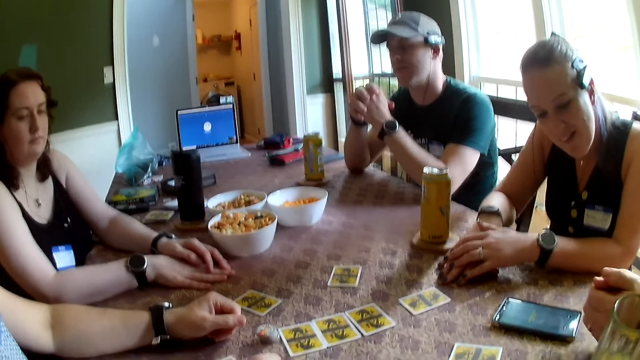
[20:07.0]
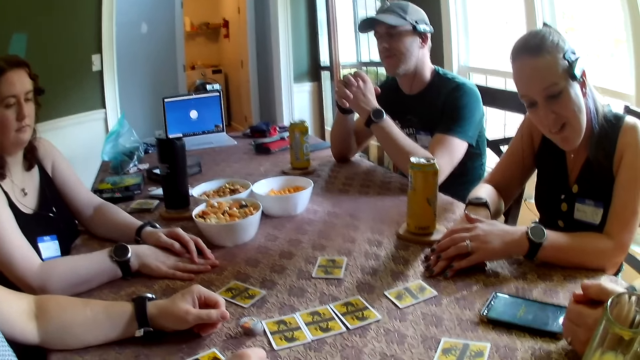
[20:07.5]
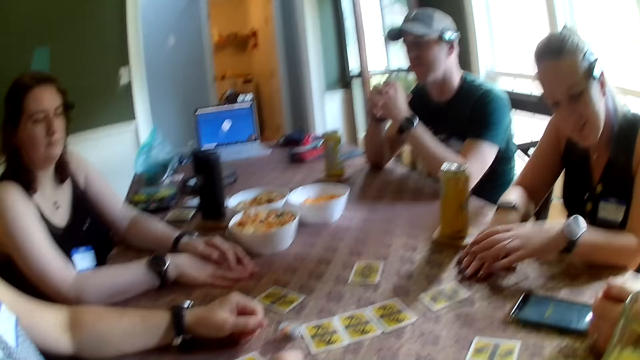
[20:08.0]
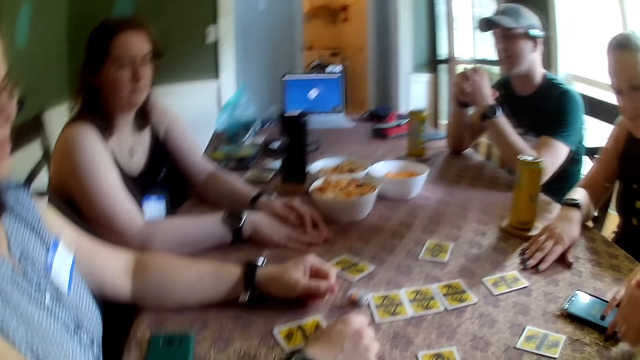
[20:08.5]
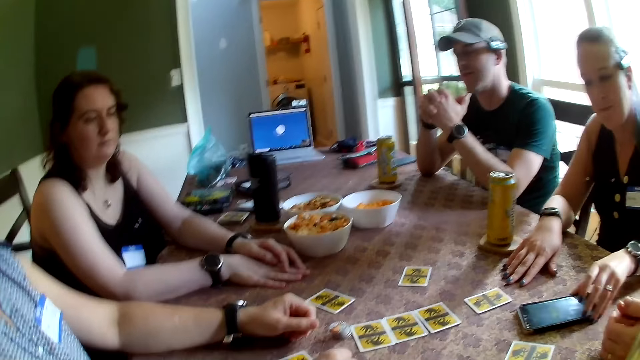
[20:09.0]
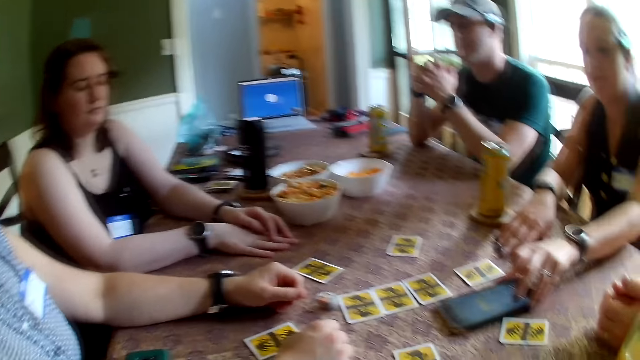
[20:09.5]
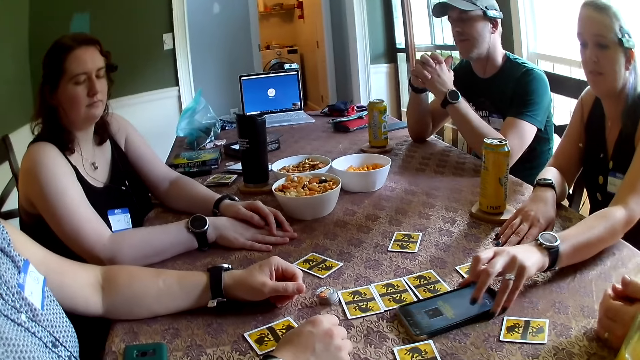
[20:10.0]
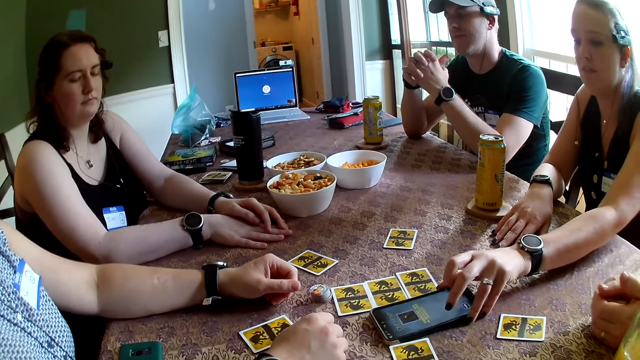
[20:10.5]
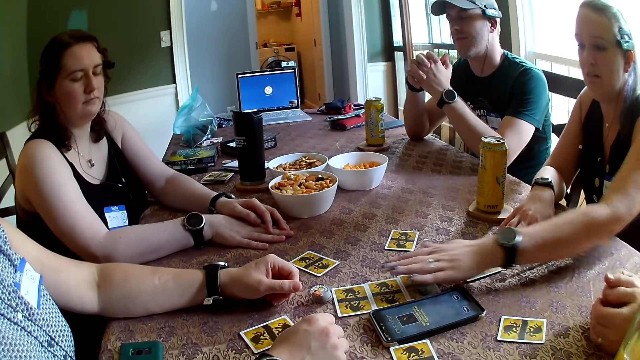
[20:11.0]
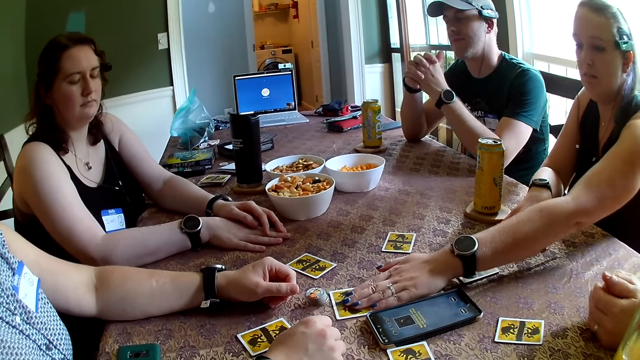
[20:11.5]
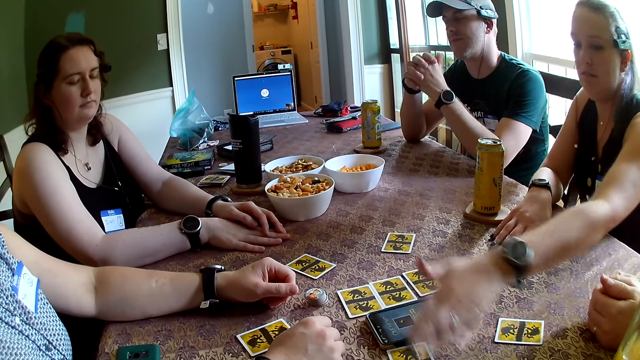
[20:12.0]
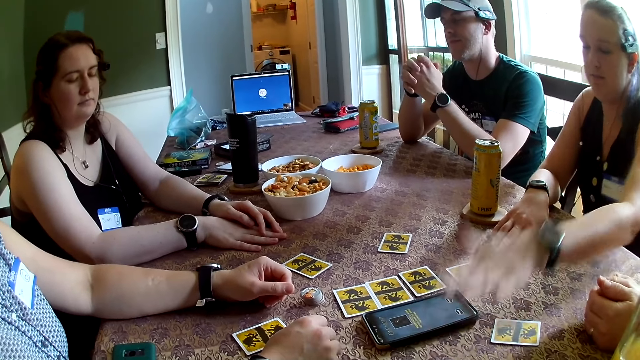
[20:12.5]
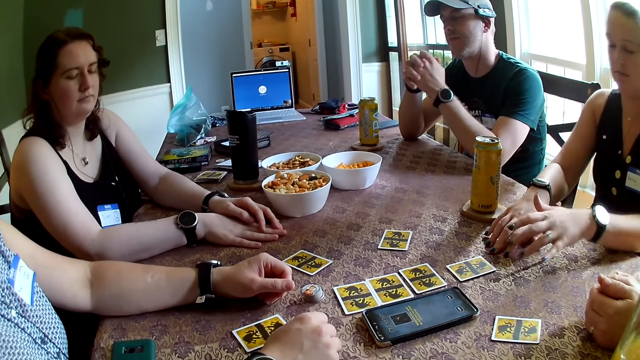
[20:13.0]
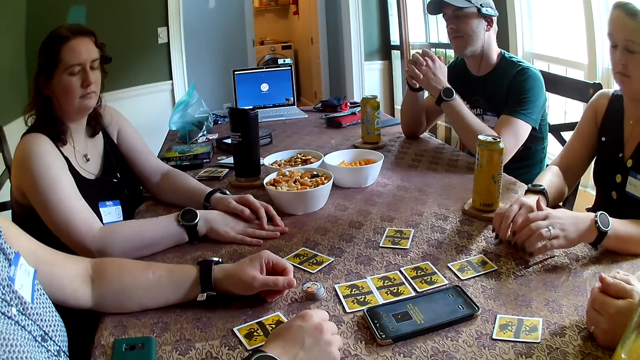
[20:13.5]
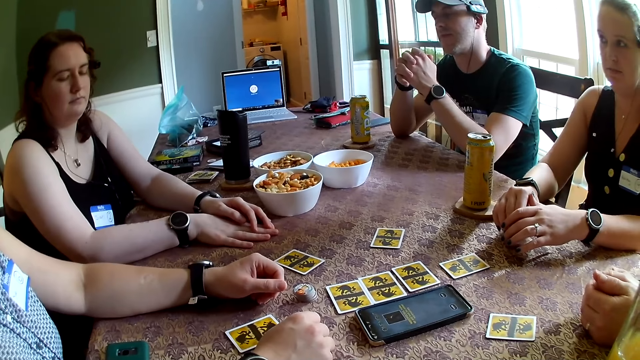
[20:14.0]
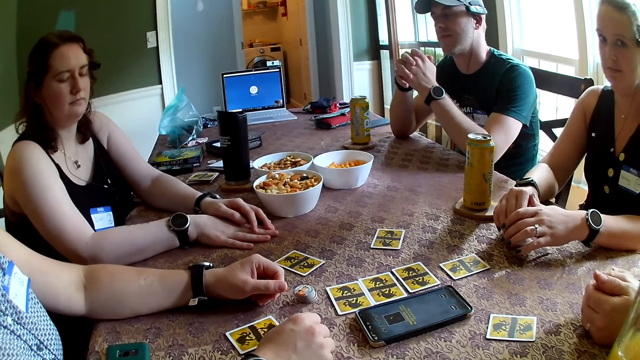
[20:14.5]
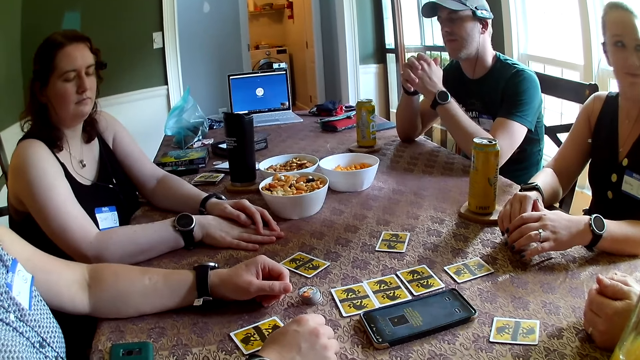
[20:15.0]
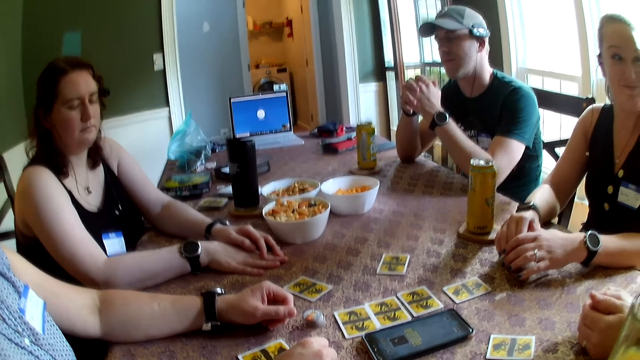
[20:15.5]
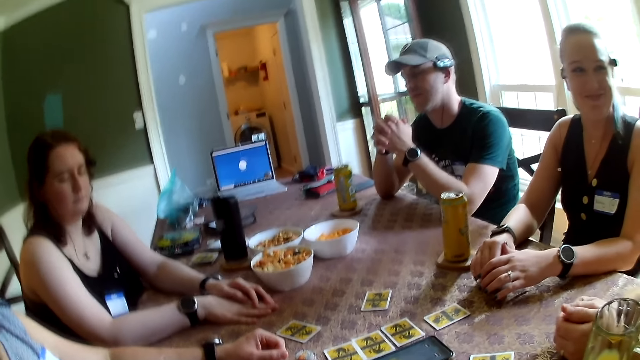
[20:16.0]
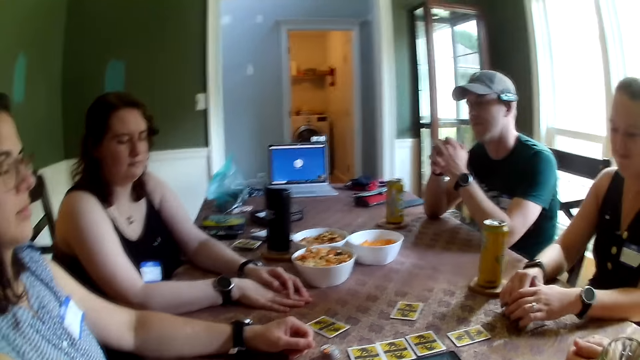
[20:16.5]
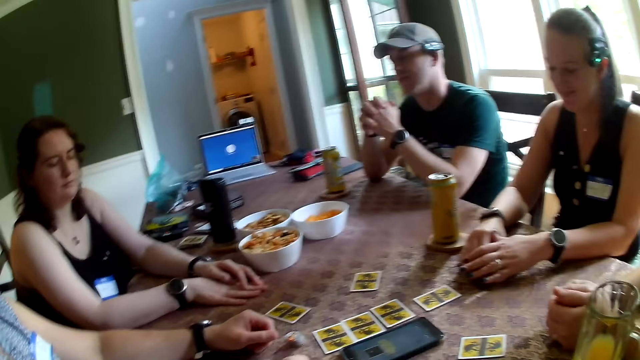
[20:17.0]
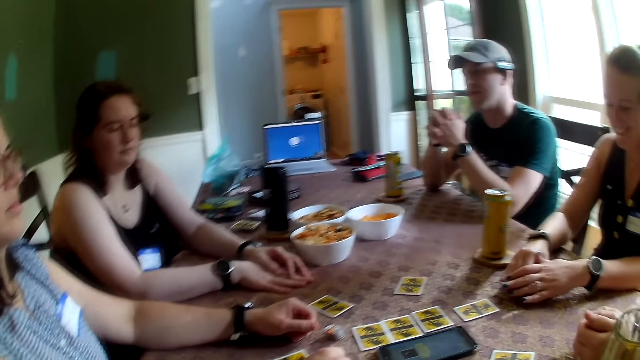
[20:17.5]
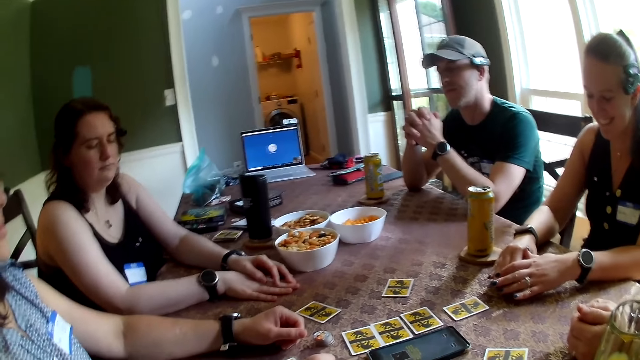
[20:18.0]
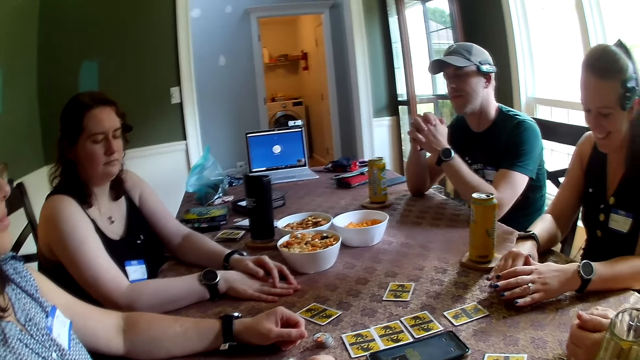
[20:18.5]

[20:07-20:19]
The woman moves the phone on the table with her left hand and adjusts the cards on the table with her left hand.

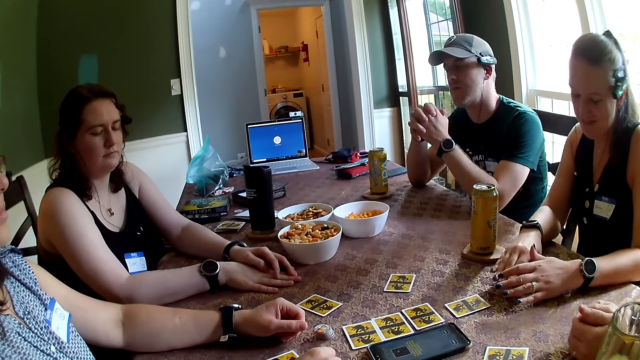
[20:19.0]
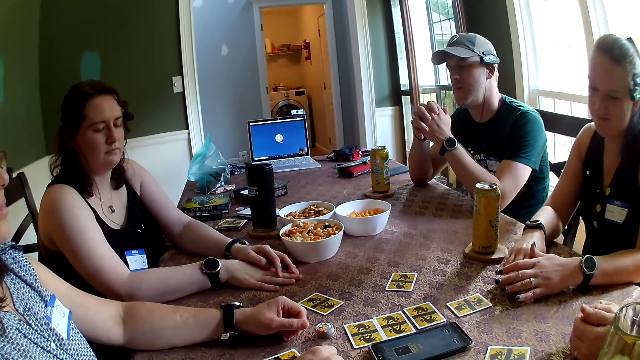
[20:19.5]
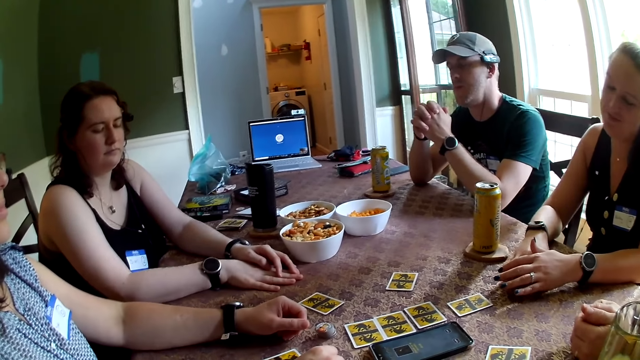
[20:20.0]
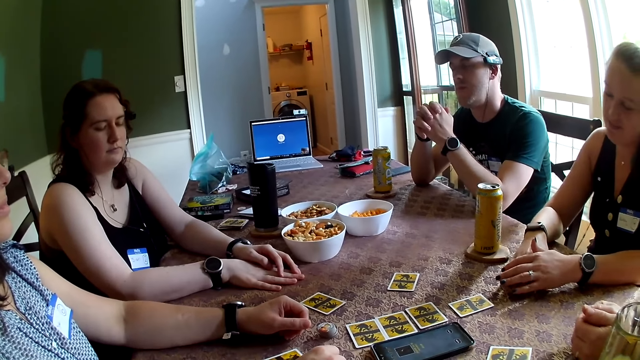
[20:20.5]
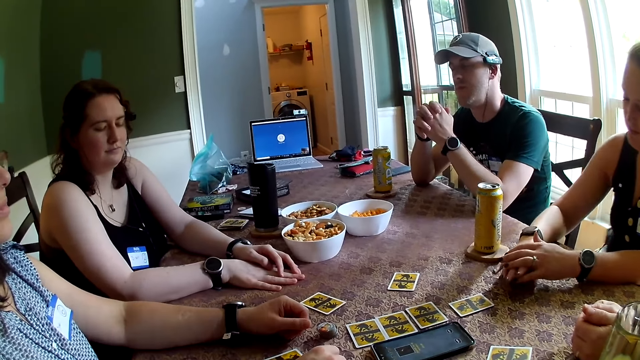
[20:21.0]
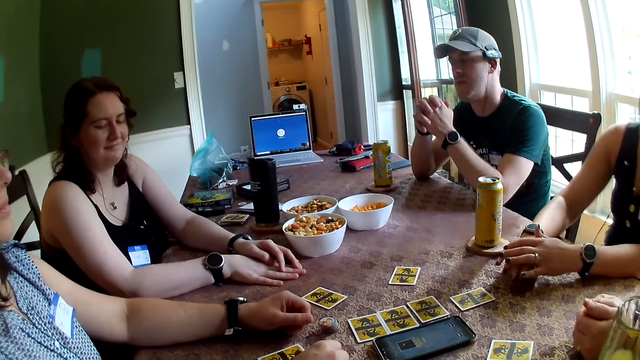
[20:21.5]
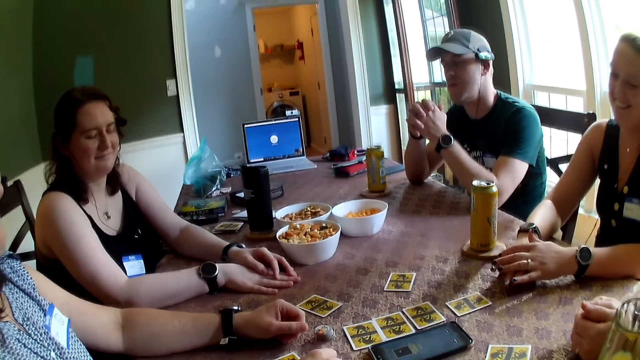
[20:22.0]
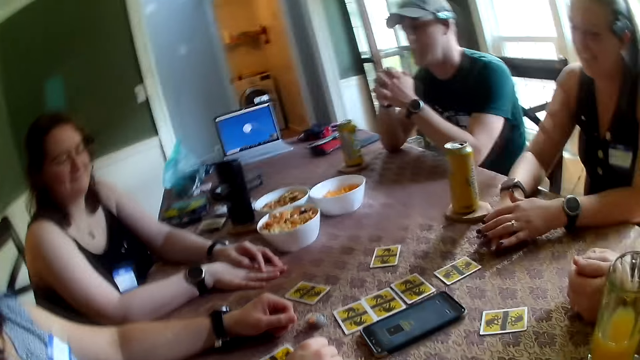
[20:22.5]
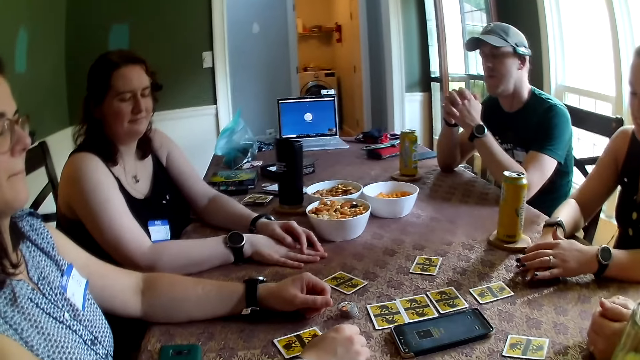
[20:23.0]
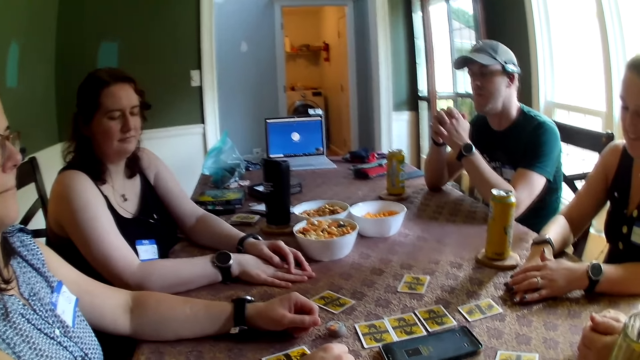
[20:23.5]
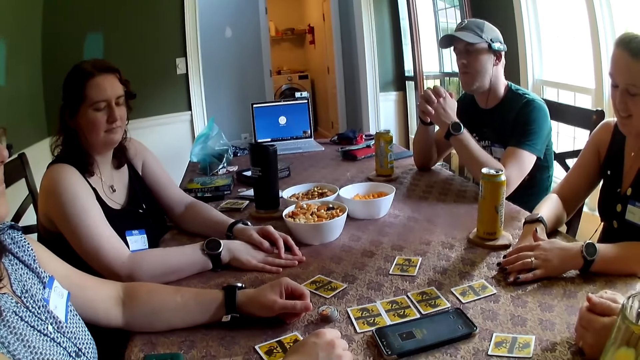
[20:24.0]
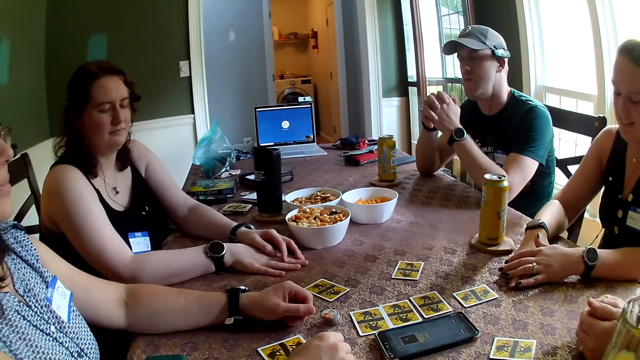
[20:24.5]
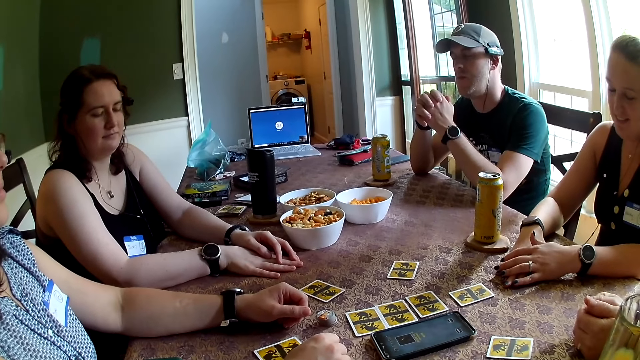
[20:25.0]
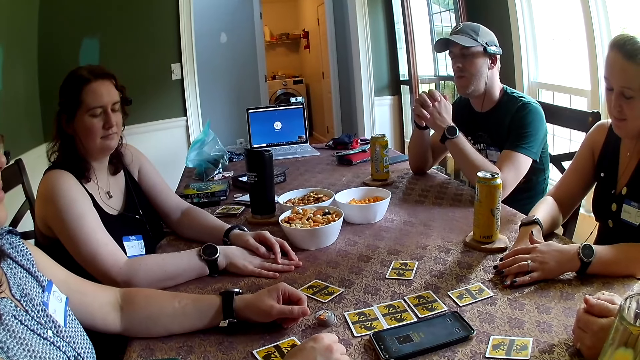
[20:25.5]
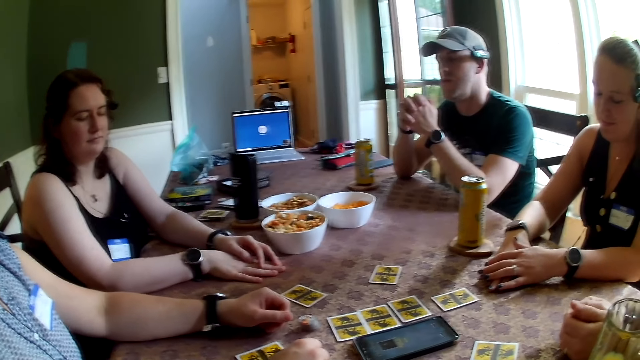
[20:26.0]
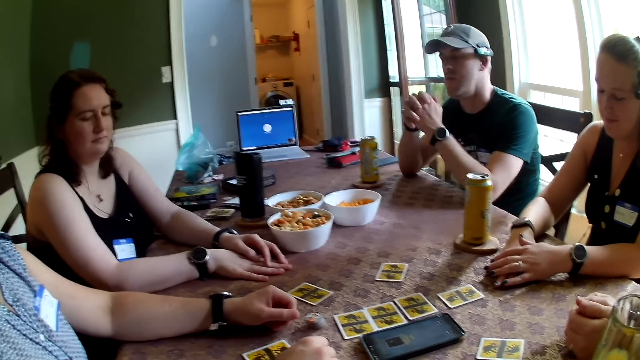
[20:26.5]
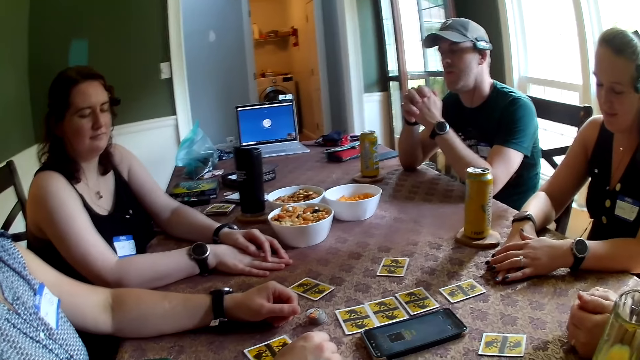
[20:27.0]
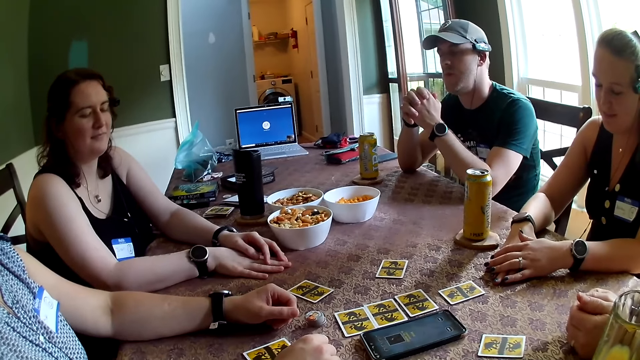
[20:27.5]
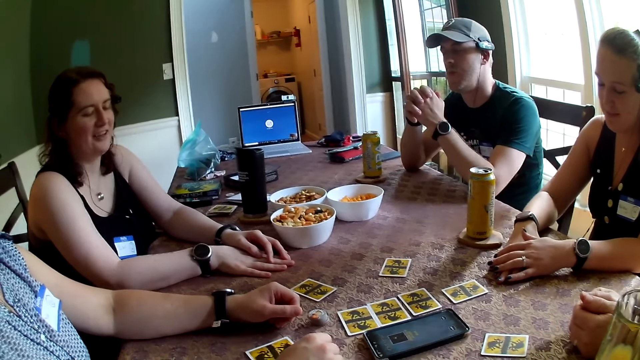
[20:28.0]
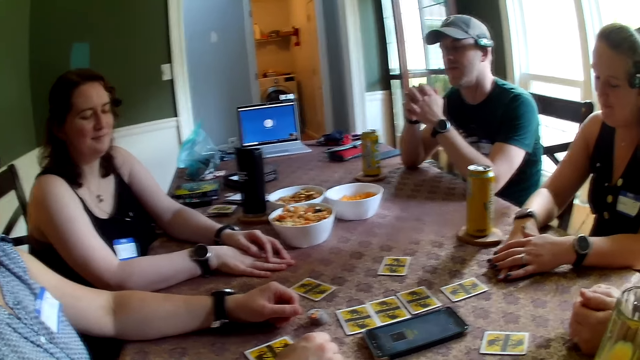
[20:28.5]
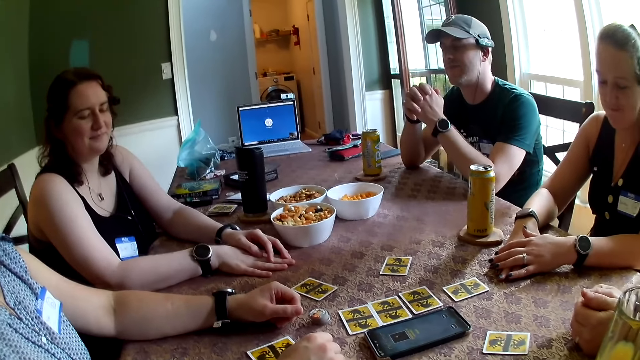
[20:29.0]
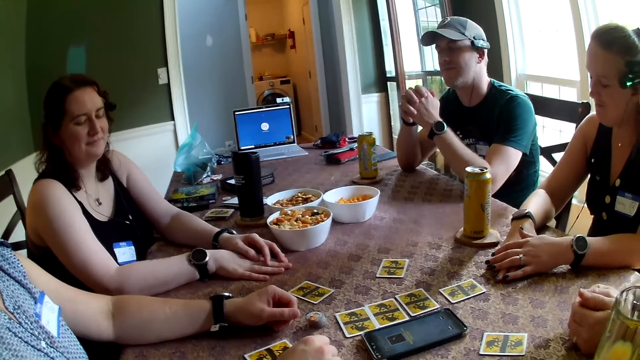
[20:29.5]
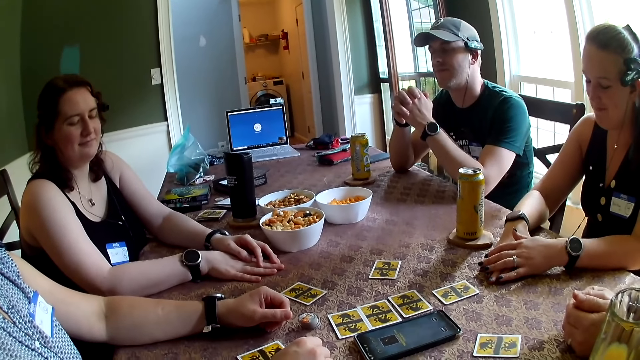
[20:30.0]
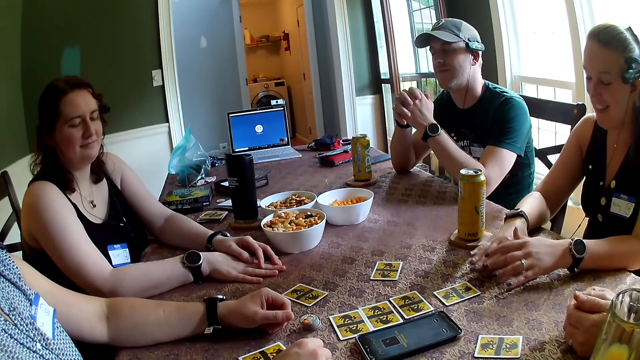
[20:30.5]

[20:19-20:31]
The camera wearer converses with the woman.
